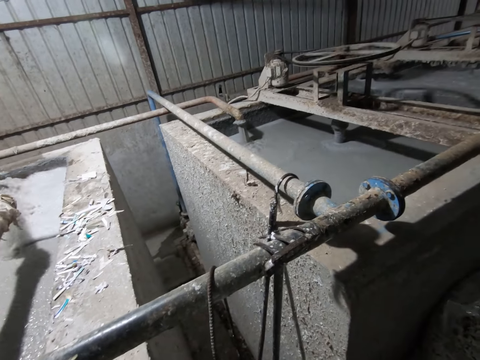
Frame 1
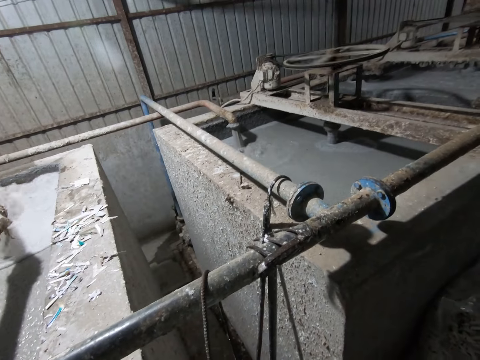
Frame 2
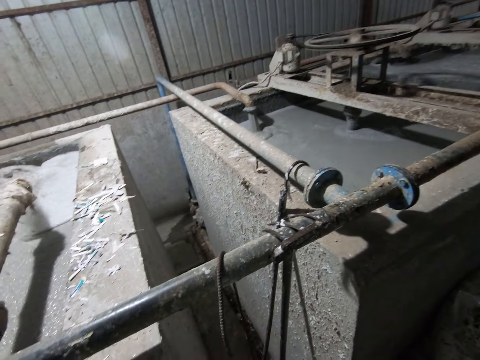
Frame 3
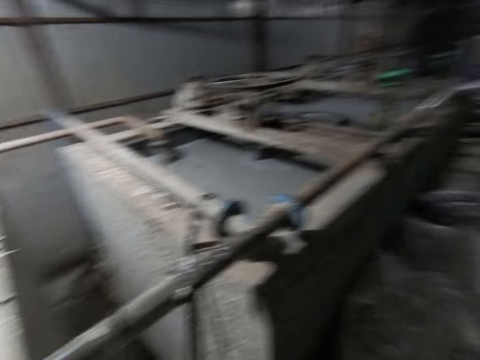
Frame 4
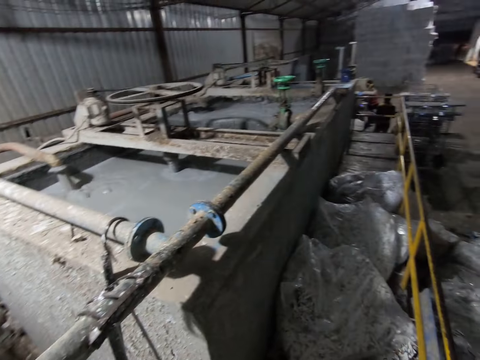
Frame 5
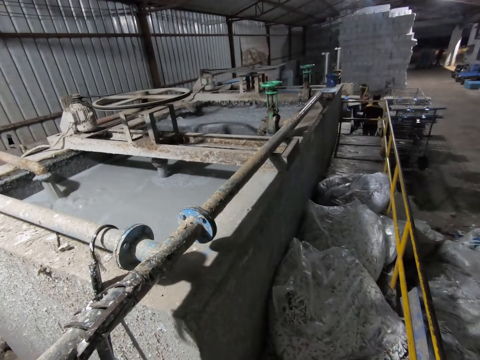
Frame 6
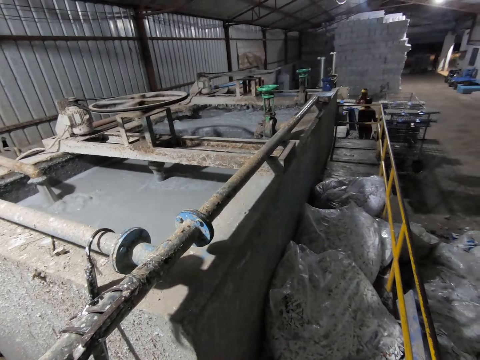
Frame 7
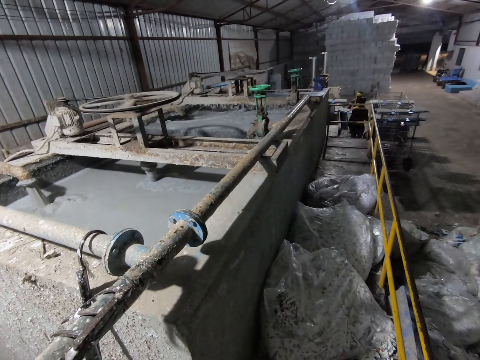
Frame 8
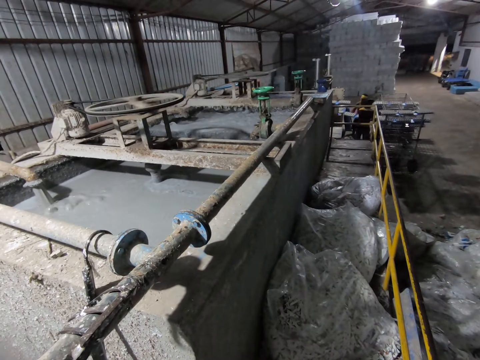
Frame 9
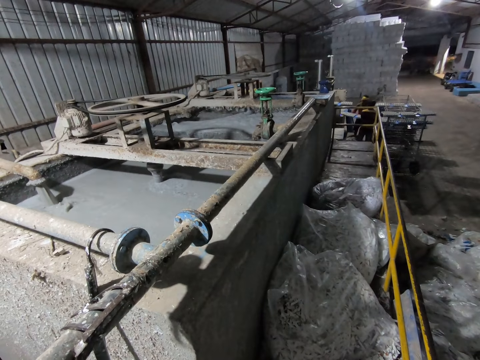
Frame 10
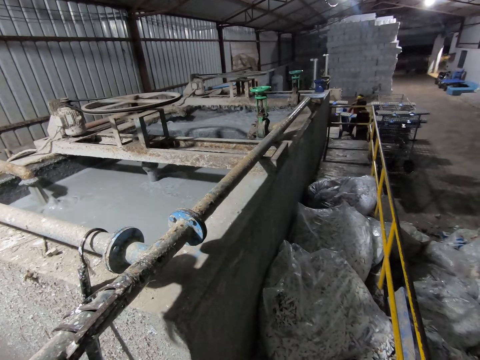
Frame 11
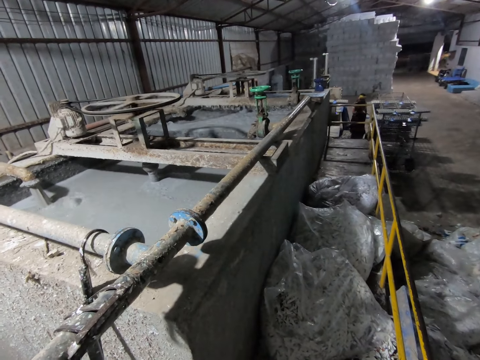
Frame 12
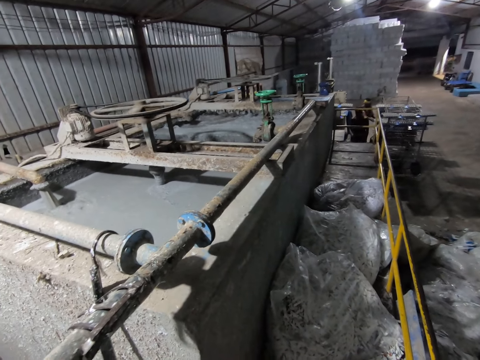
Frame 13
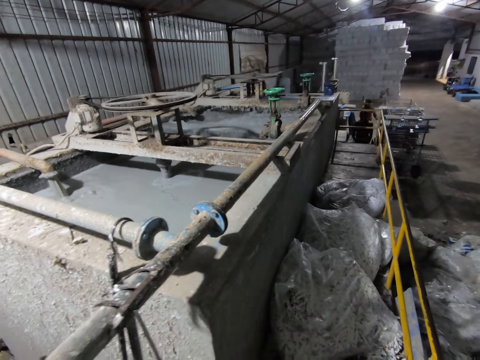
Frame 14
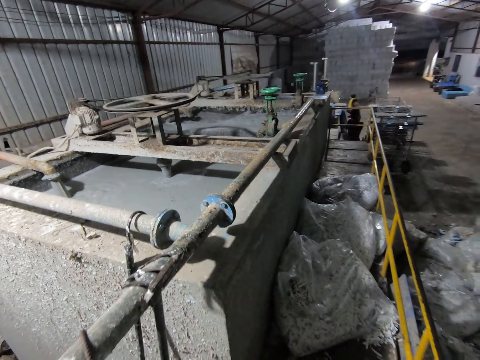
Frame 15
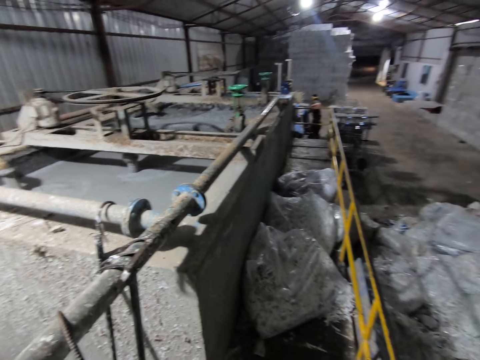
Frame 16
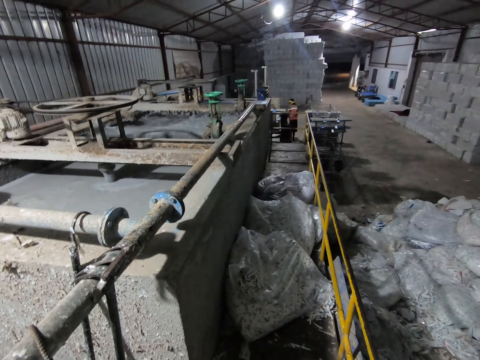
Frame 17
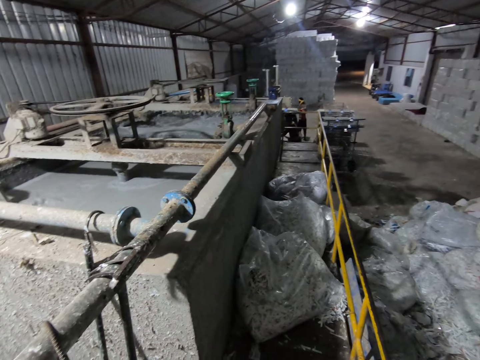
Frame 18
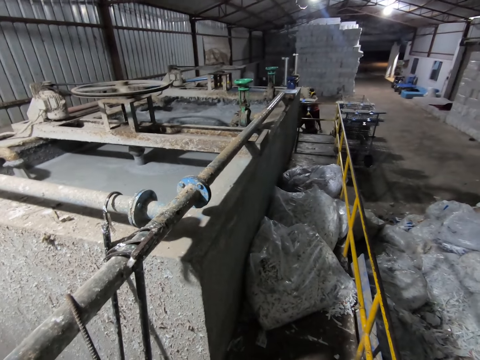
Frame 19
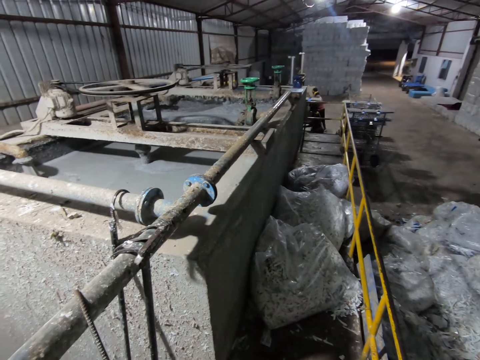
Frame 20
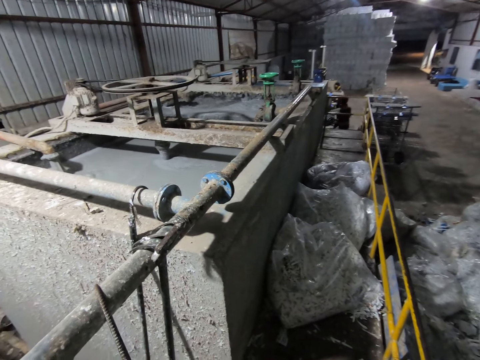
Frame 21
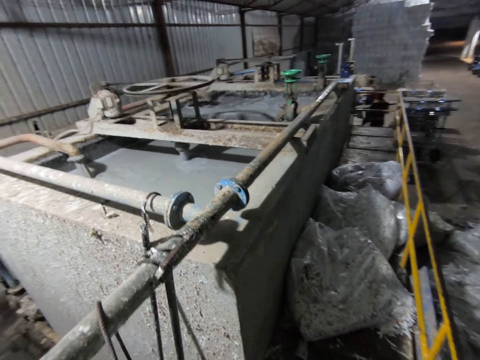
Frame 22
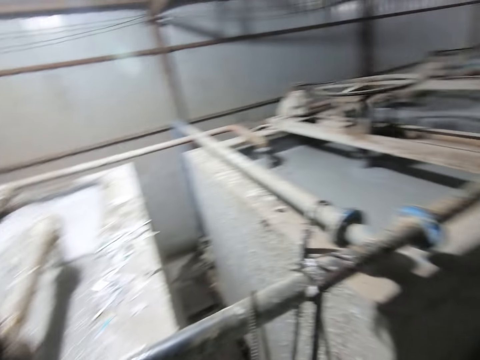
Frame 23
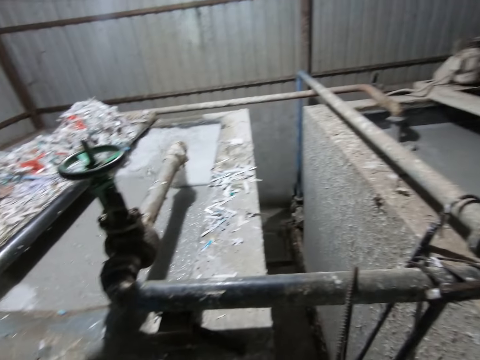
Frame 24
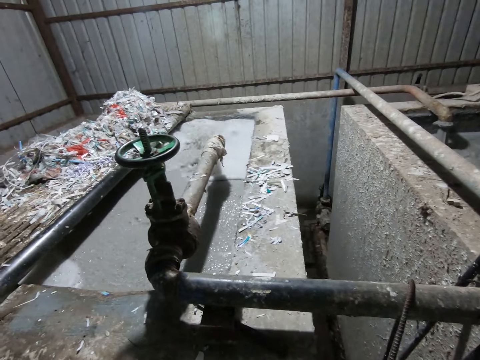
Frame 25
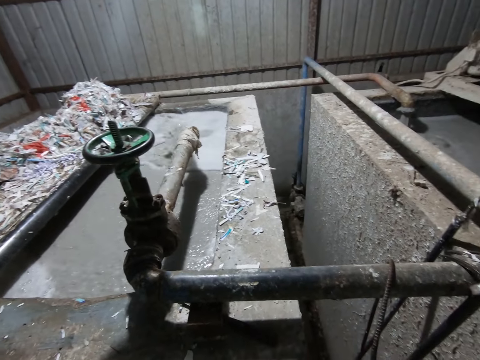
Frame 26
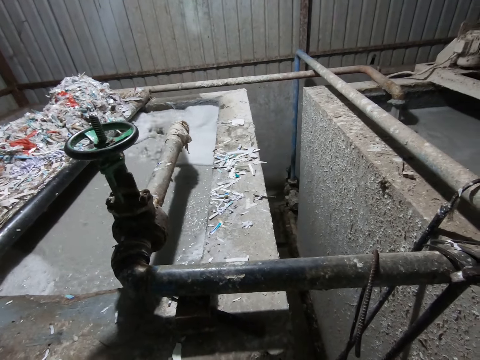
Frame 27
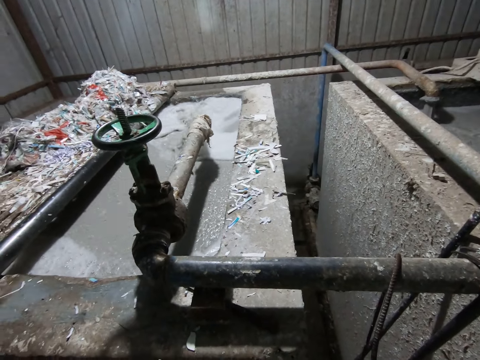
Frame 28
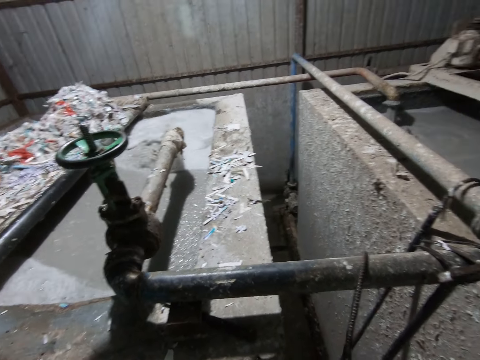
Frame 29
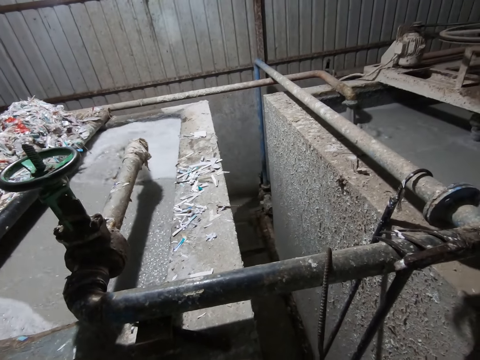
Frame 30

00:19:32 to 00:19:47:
A man removes some egg trays with a PVC sheet in both hands from the pulp molding machine. The man drops the egg trays with the PVC sheets on the rack with both hands. Another man puts a PVC sheet in the pulp molding machine with both hands. The other man removes some egg trays with the PVC sheet in both hands from the pulp molding machine.

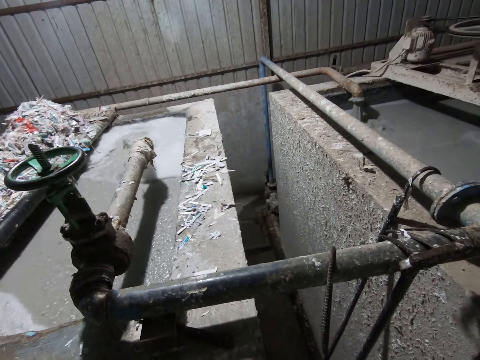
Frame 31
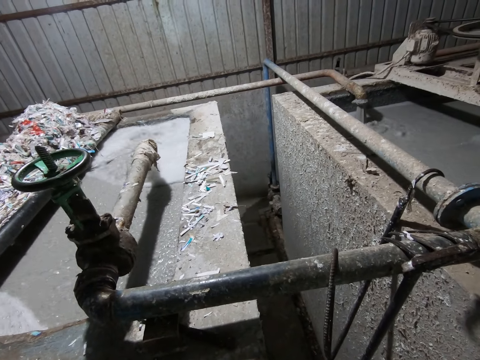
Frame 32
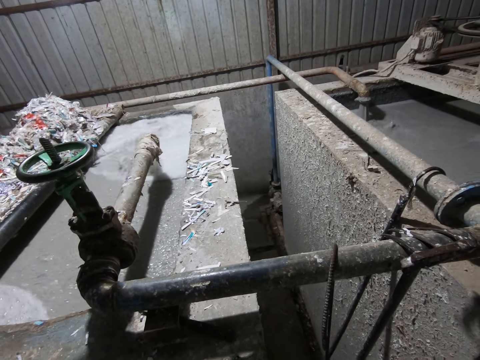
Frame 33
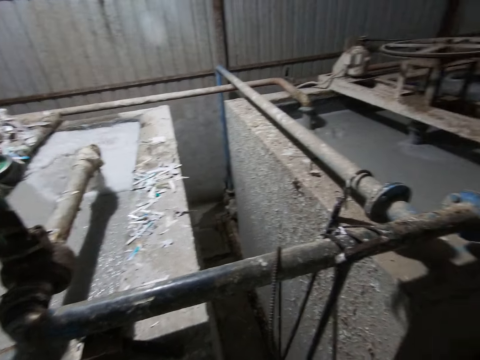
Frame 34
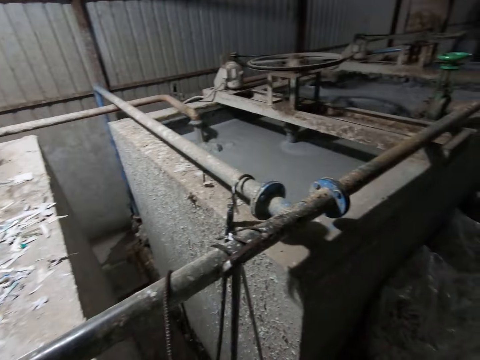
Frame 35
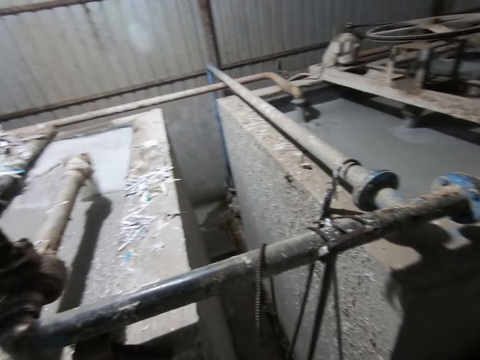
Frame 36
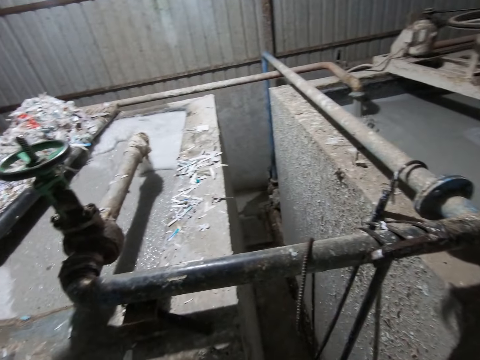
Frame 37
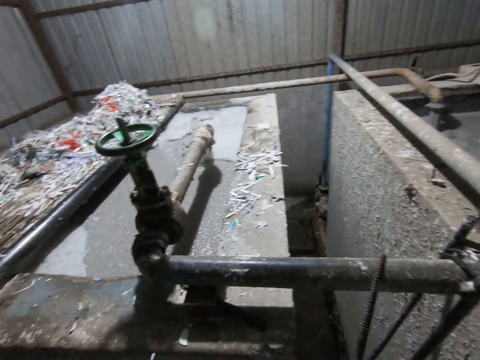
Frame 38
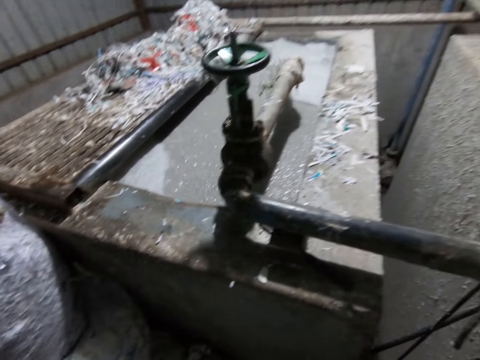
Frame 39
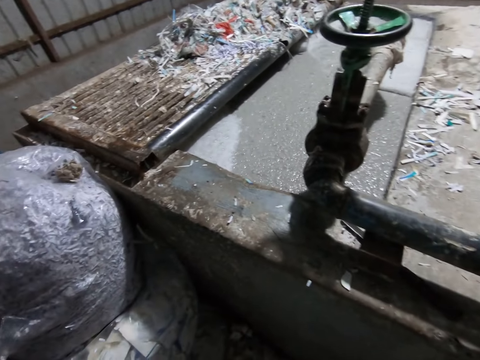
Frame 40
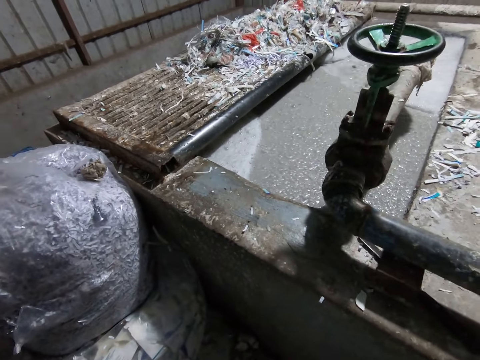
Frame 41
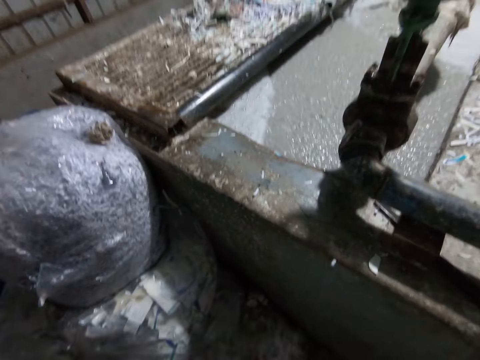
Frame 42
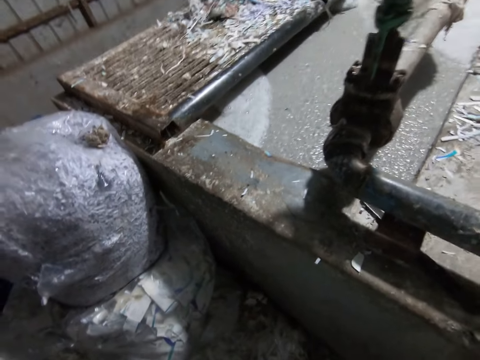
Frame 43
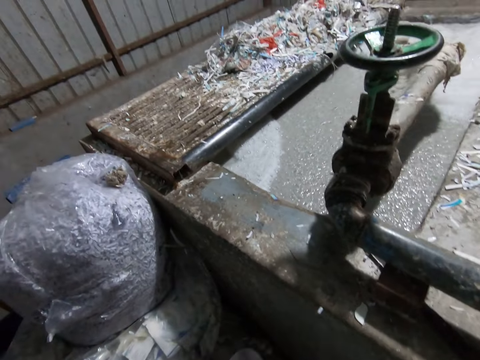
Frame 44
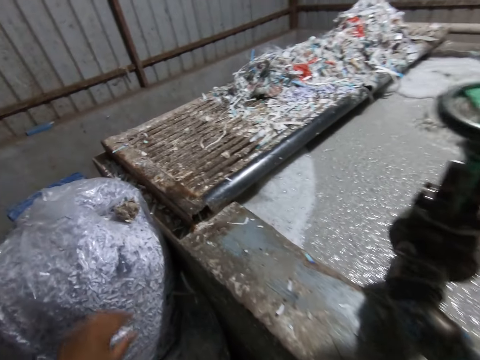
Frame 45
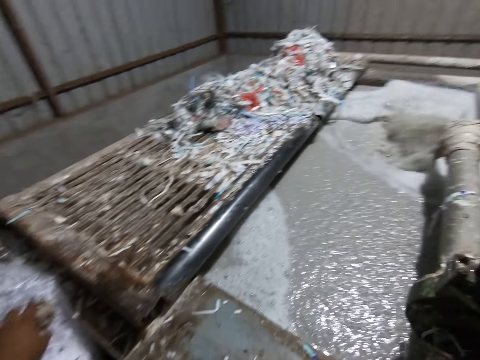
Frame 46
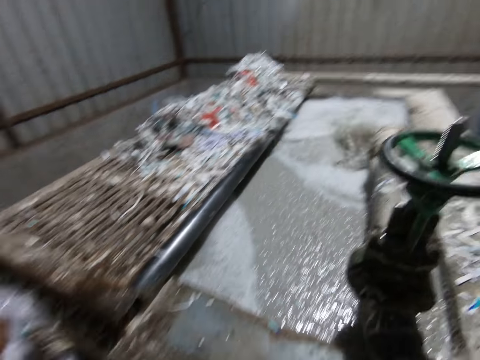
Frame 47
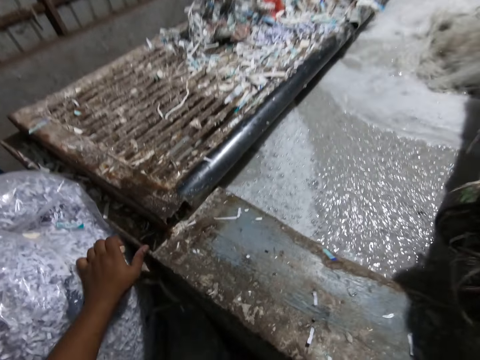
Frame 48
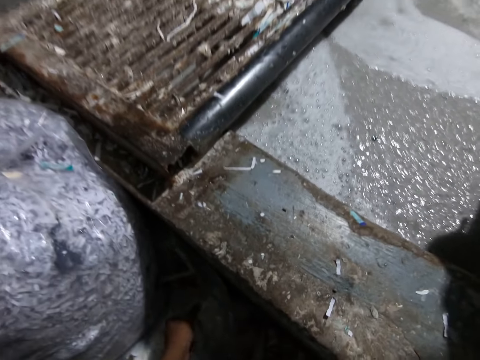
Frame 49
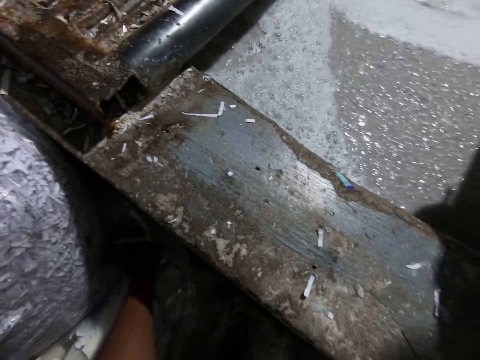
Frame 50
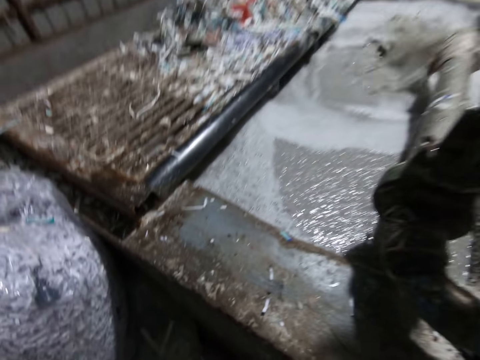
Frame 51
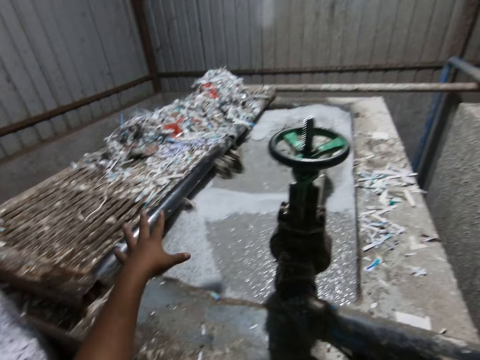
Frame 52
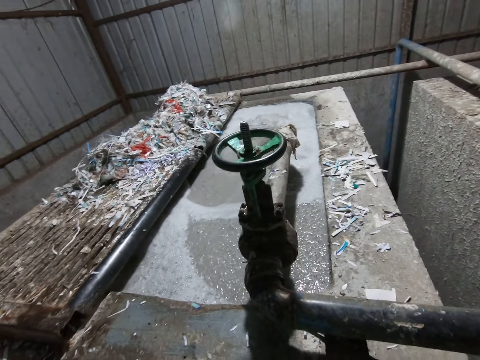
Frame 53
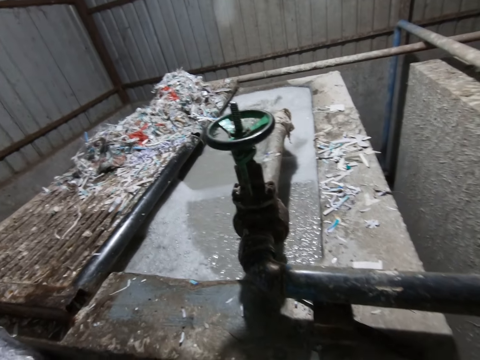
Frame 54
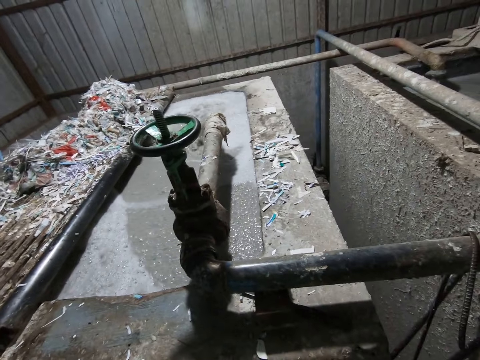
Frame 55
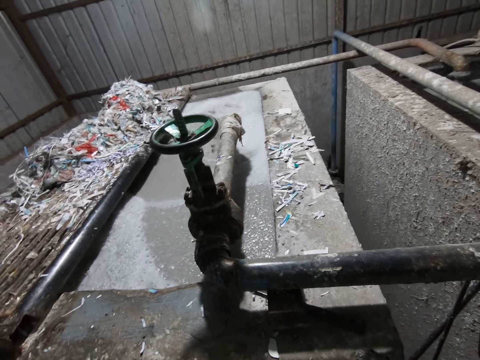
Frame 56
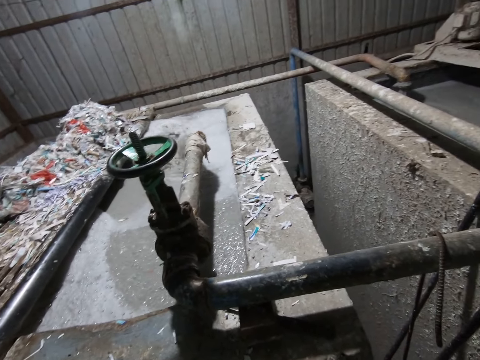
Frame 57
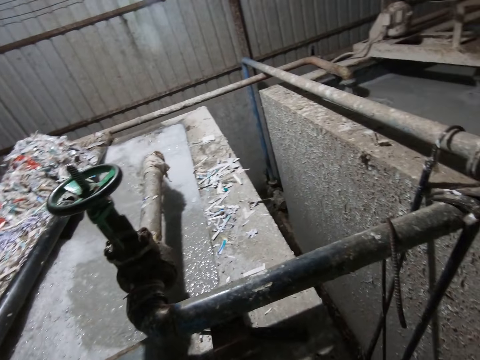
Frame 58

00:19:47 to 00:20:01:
The camera wearer touches a paper from a polythene bag on the ground with his left hand. He picks up the paper from the polythene bag on the ground with his left hand. He lifts his hand. He throws the paper into the pulp pool with his left hand.
